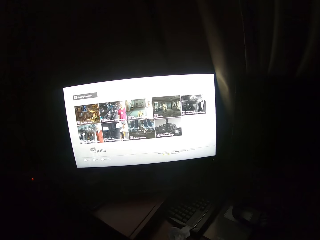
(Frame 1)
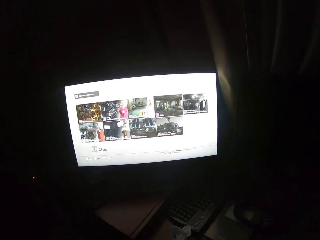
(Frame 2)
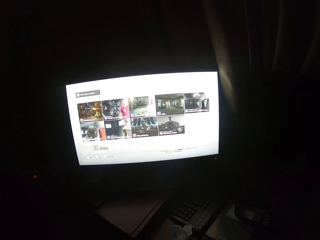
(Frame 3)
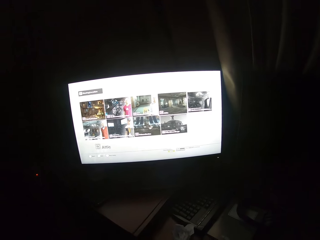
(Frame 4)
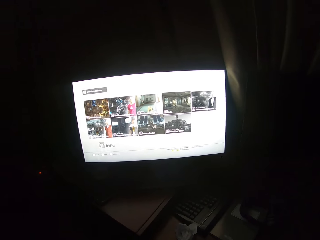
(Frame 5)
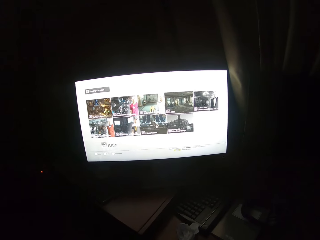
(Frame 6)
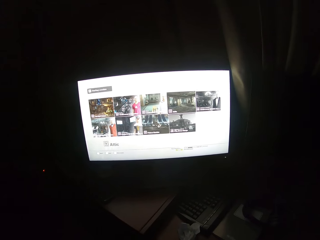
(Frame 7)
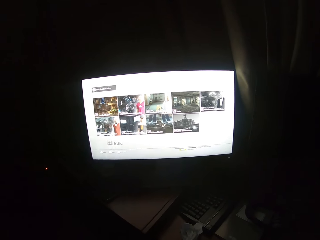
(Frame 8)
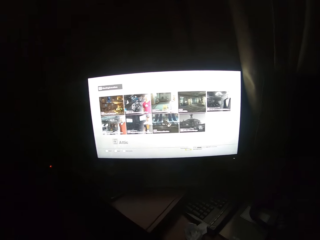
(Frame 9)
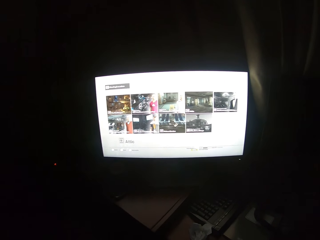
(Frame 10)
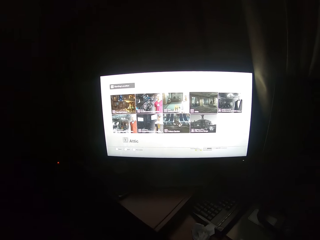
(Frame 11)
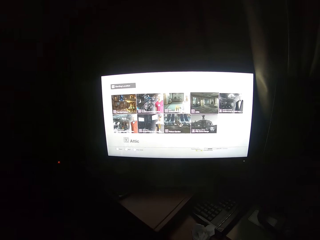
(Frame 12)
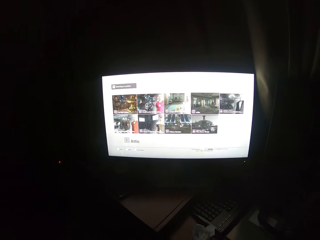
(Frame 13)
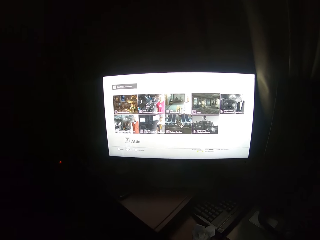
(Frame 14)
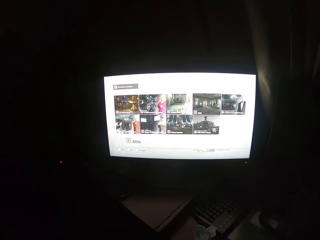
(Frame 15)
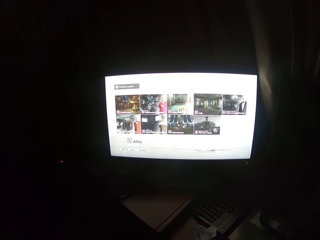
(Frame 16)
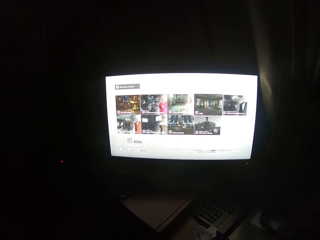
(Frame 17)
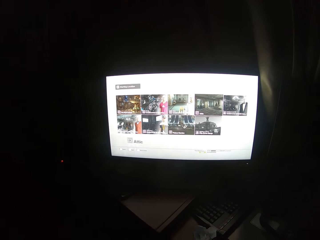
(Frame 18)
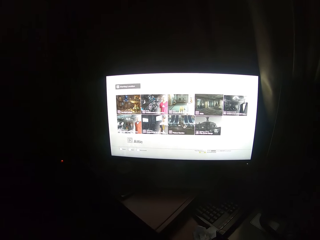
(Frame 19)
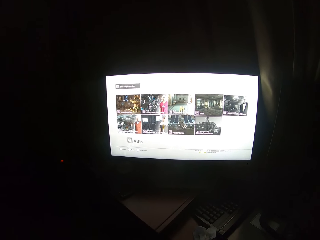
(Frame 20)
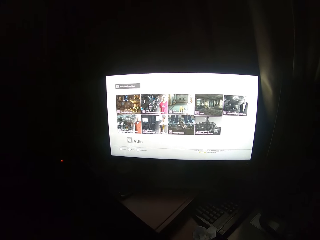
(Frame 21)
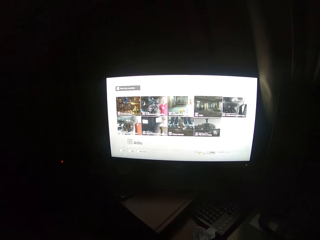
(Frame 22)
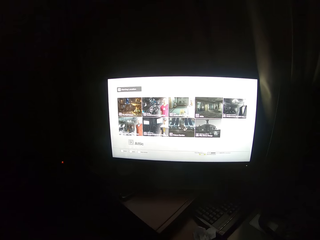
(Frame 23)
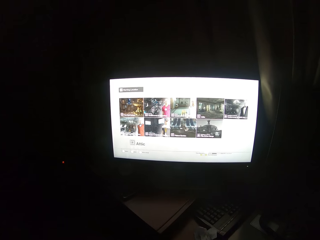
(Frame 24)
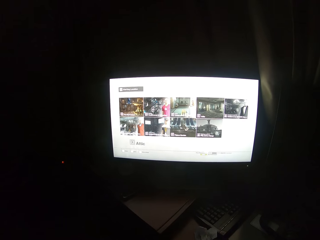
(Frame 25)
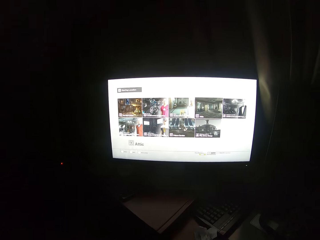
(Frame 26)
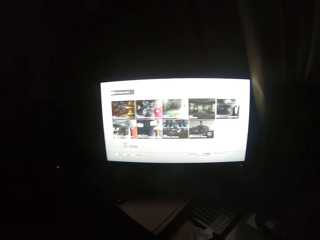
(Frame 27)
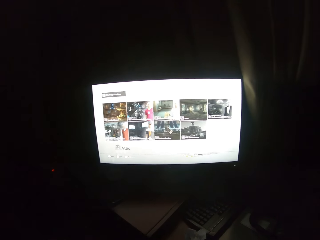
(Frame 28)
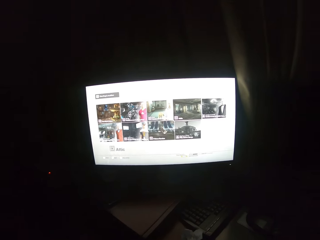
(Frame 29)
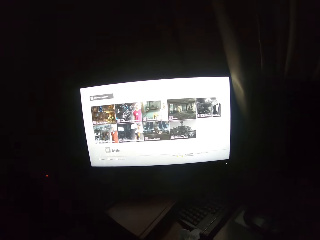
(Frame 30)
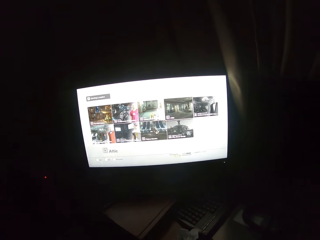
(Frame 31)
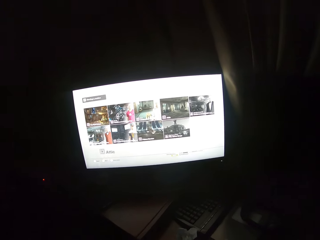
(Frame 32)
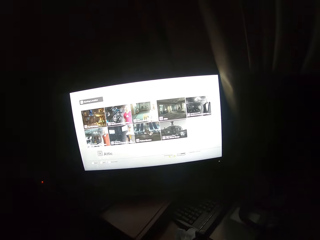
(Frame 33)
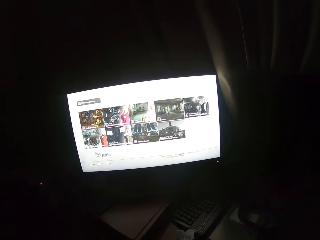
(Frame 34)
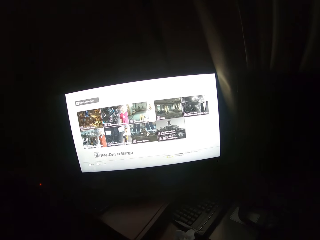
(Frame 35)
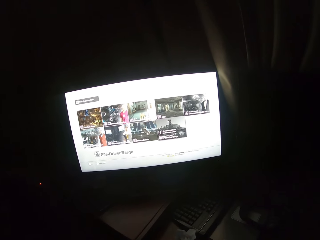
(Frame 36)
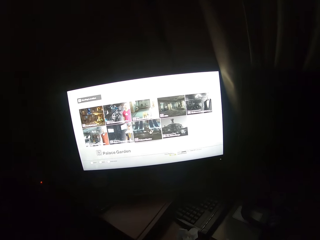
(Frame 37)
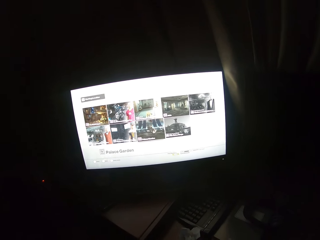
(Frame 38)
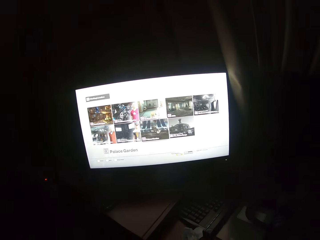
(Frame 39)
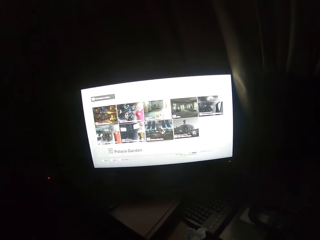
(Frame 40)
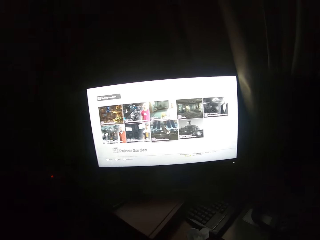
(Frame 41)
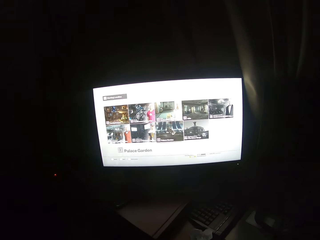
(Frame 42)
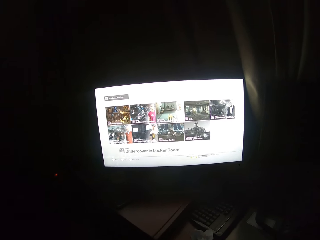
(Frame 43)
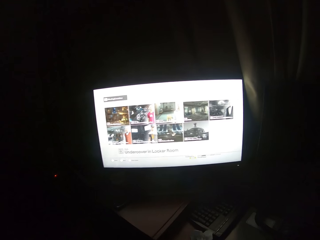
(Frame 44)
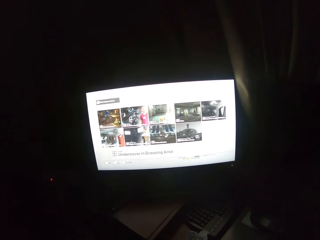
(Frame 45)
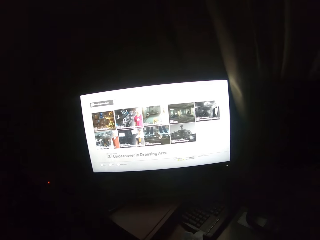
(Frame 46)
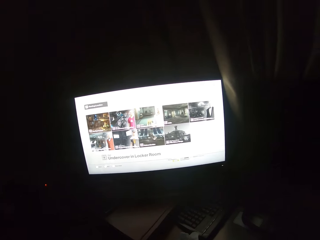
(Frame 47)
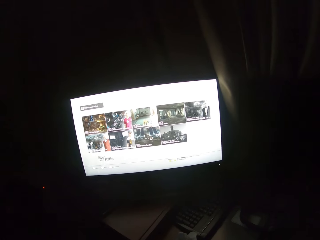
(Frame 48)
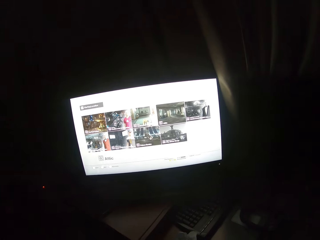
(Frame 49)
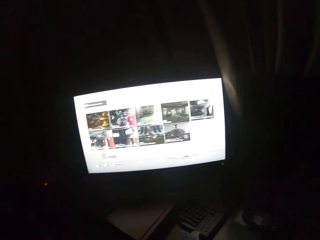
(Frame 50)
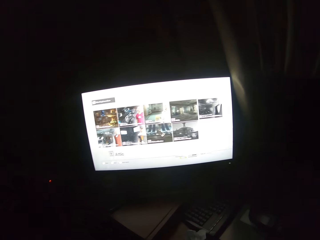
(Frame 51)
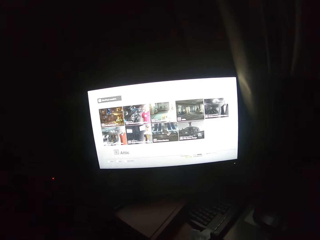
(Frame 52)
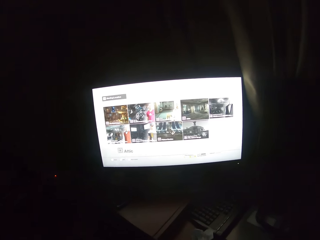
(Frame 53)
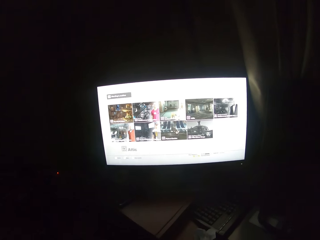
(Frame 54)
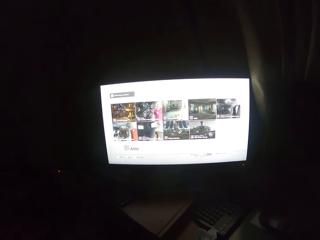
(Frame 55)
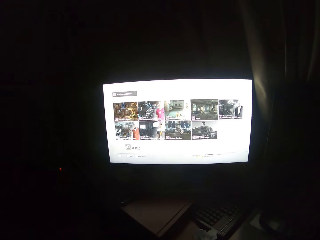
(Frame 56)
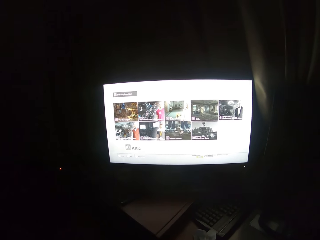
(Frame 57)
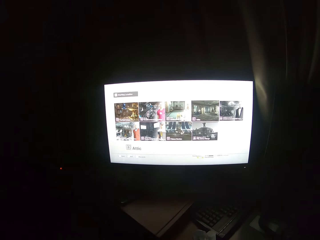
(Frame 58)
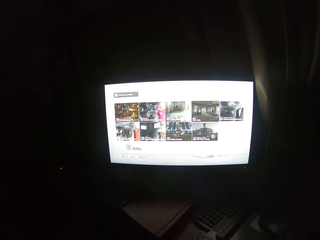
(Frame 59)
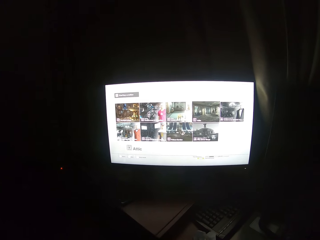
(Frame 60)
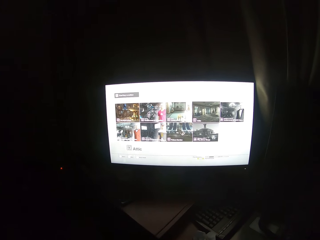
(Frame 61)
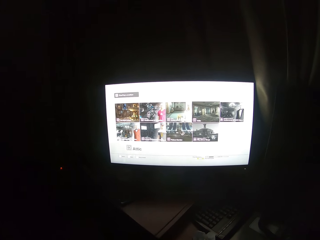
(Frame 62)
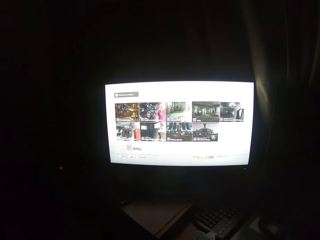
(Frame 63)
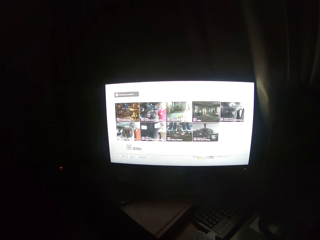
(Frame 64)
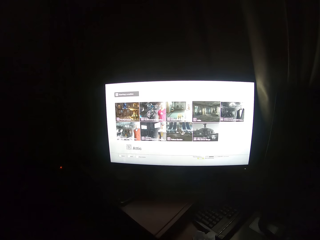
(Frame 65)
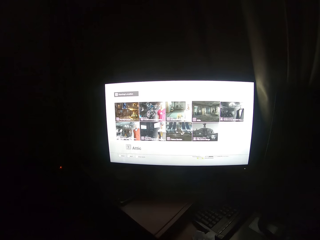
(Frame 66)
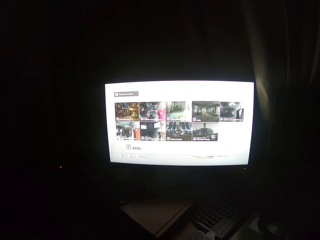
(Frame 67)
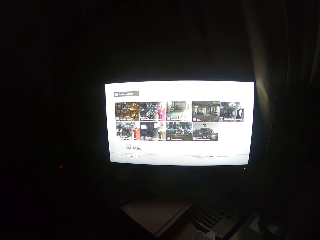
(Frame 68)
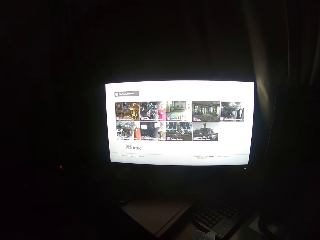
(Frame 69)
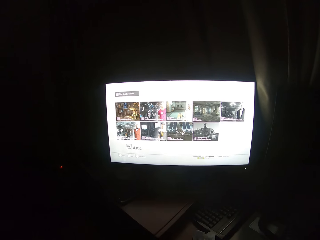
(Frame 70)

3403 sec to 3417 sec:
The camera wearer scrolls through the screen with a controller. They turn to the side.

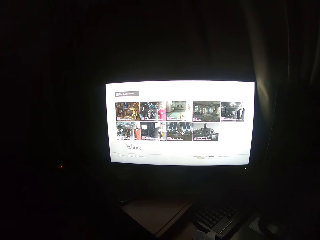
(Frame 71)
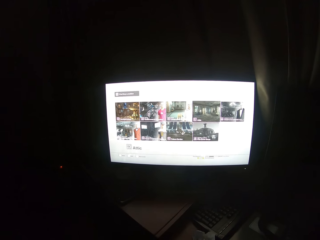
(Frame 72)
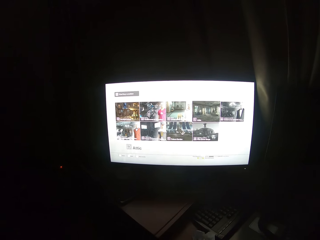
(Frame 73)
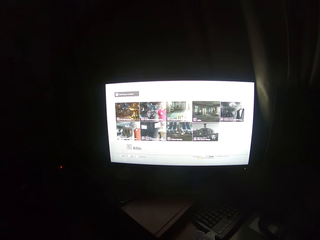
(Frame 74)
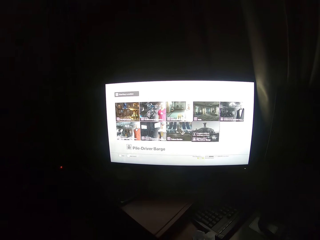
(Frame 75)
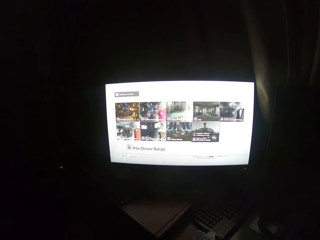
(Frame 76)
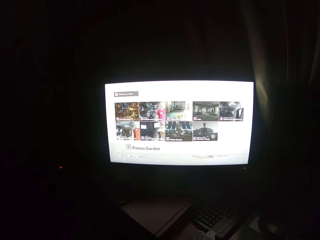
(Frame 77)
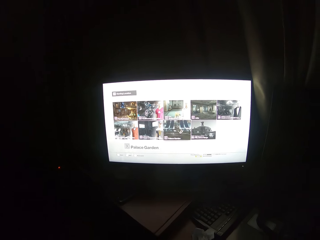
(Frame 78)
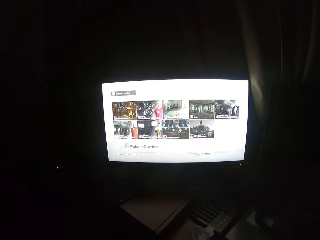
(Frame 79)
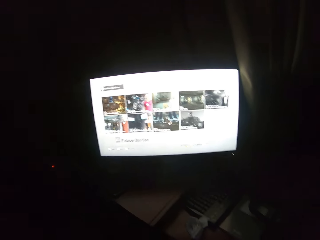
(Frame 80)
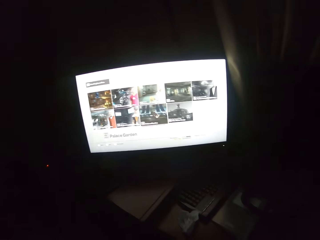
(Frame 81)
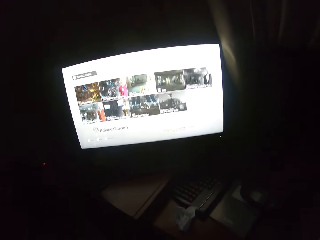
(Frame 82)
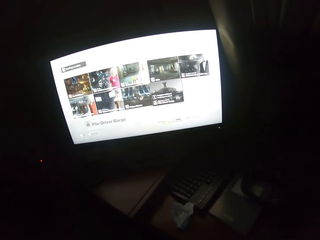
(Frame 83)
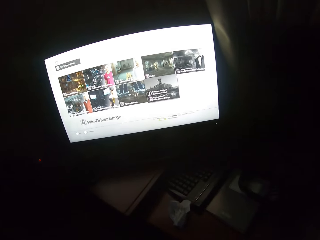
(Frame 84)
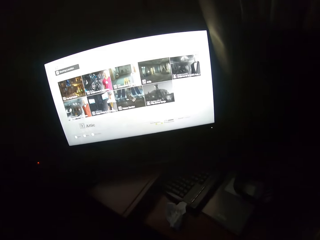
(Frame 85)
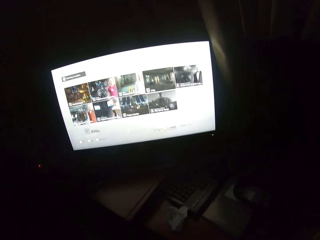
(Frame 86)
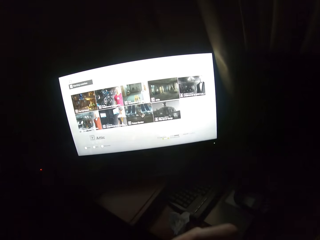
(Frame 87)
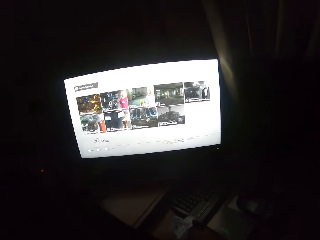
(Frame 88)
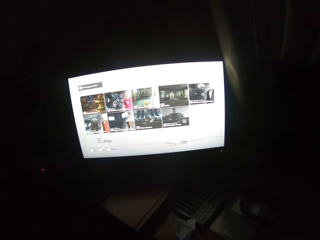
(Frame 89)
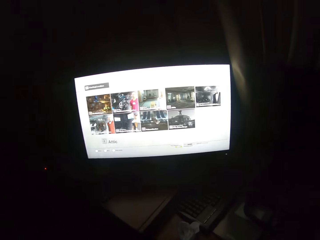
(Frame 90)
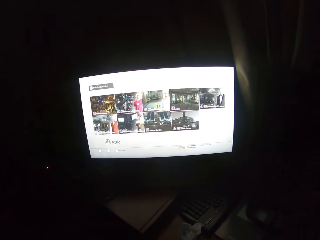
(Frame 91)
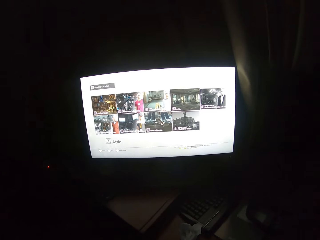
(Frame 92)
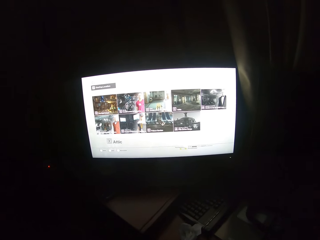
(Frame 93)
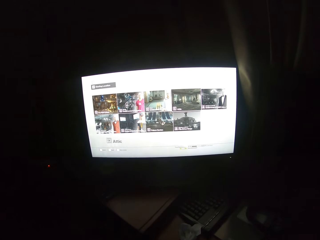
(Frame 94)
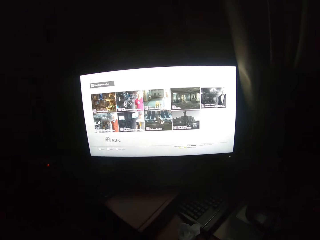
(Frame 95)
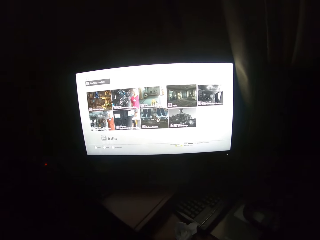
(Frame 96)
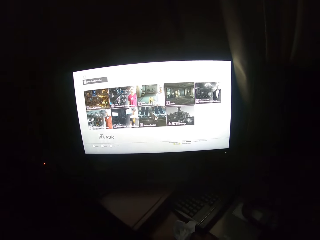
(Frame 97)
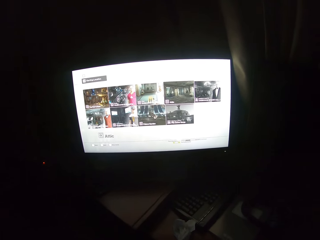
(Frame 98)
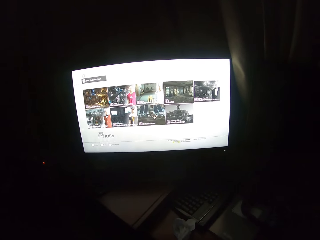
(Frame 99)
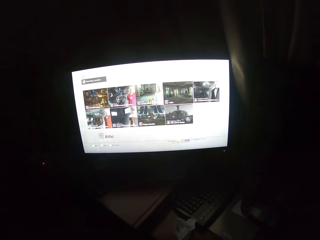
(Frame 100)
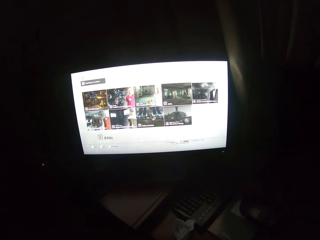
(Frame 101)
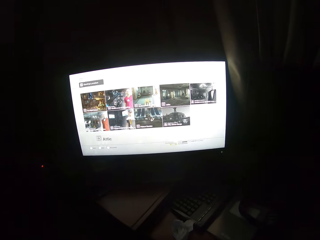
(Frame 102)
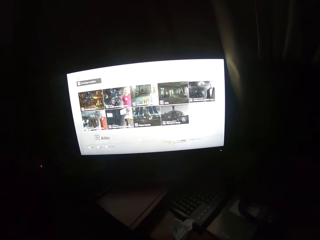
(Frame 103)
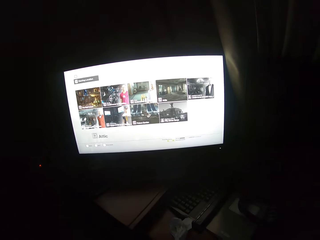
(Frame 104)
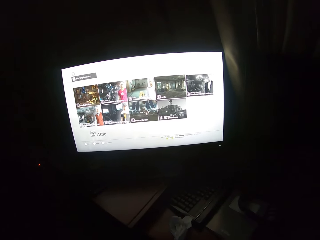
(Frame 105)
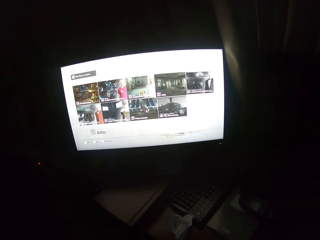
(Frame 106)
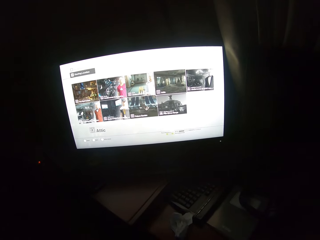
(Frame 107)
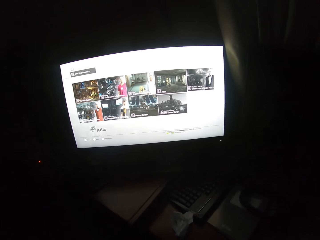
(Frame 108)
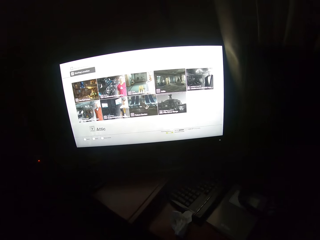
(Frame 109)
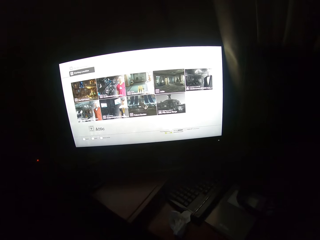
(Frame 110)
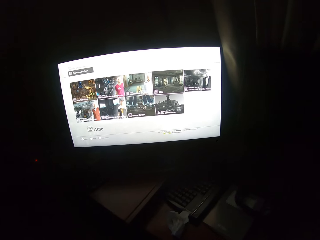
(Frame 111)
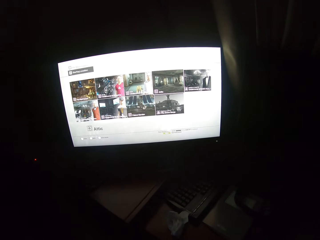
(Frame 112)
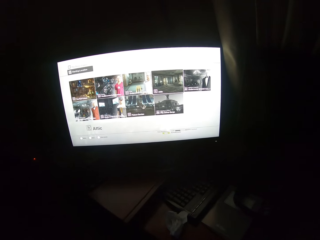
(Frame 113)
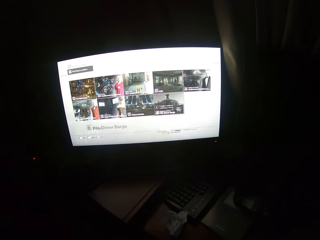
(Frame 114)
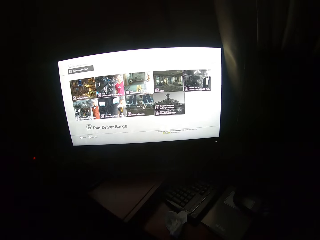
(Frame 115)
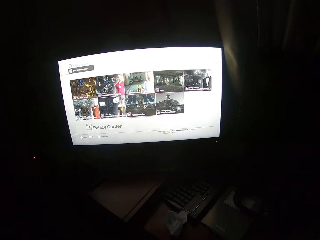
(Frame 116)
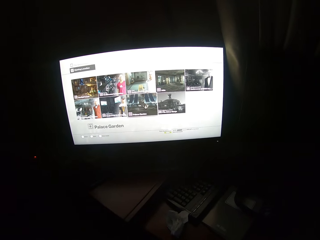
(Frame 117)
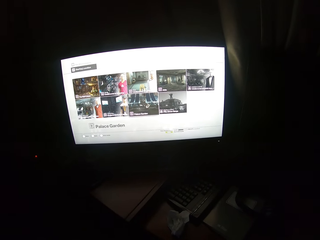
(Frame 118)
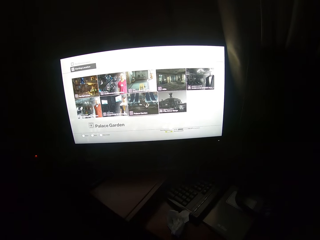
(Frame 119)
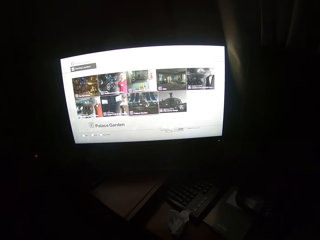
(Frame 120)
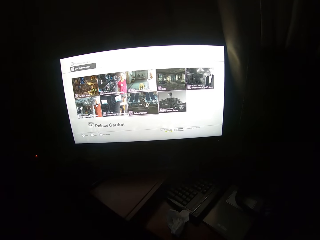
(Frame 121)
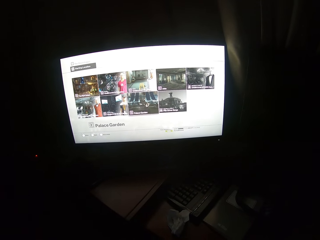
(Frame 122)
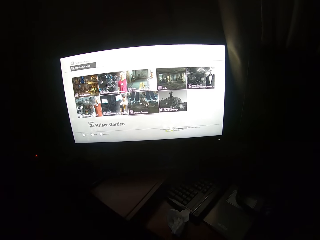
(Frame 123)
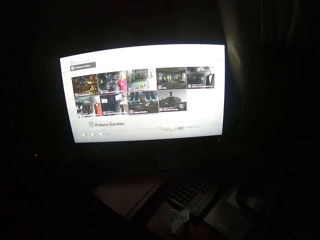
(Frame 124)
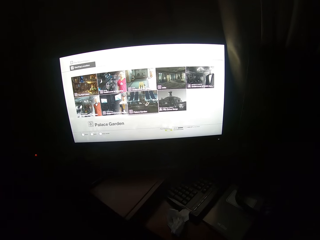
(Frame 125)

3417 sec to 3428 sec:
The camera wearer scrolls through the screen with a controller. They turn to the side.
